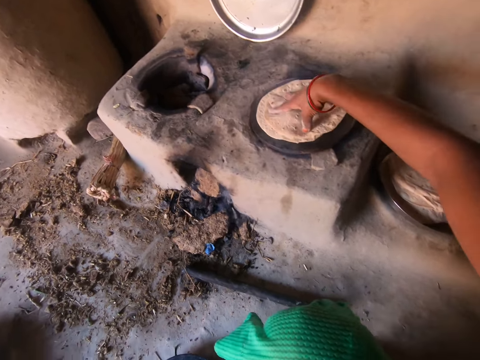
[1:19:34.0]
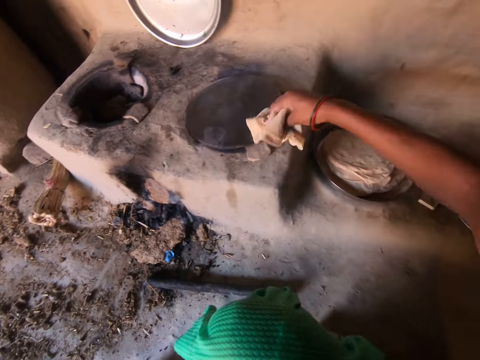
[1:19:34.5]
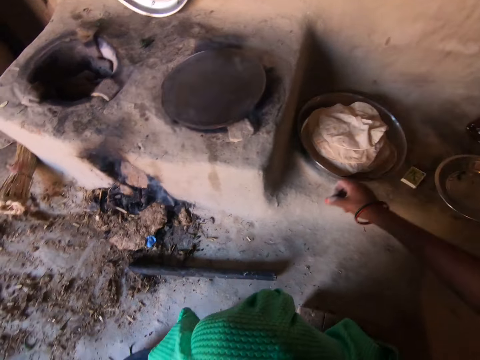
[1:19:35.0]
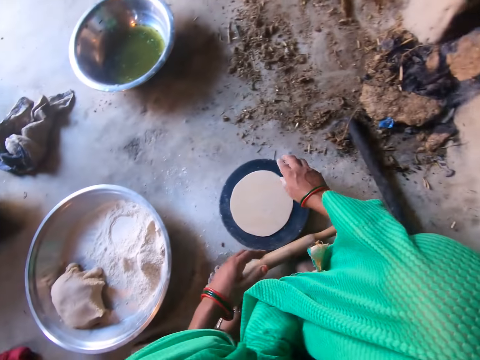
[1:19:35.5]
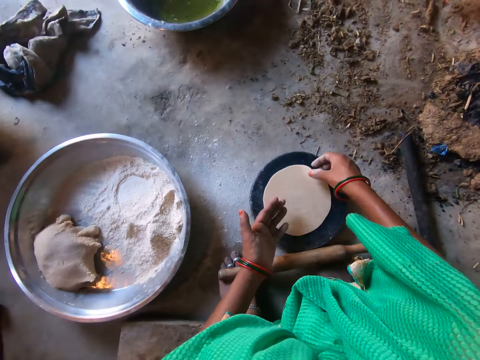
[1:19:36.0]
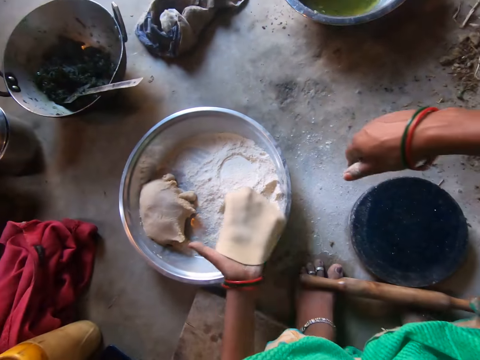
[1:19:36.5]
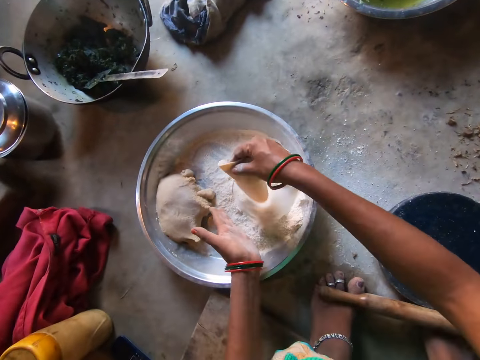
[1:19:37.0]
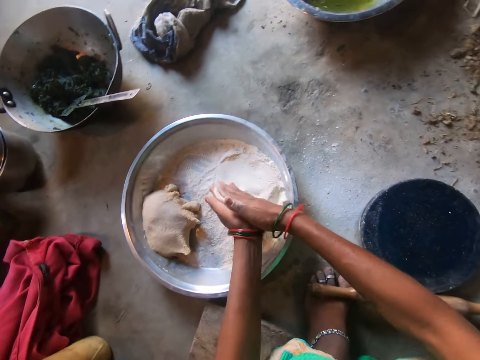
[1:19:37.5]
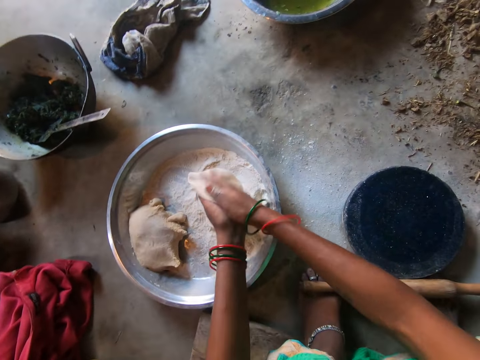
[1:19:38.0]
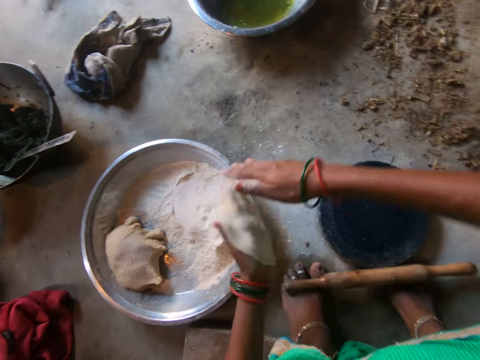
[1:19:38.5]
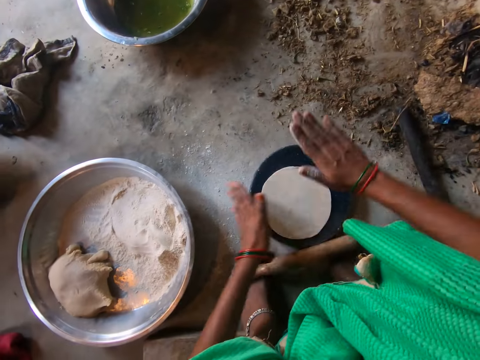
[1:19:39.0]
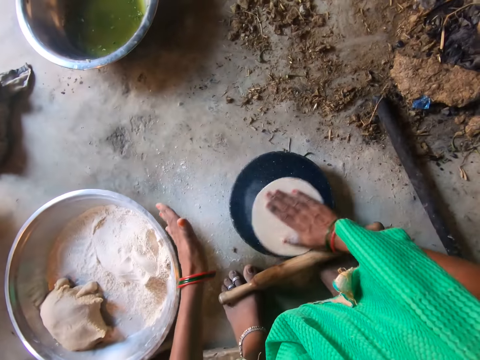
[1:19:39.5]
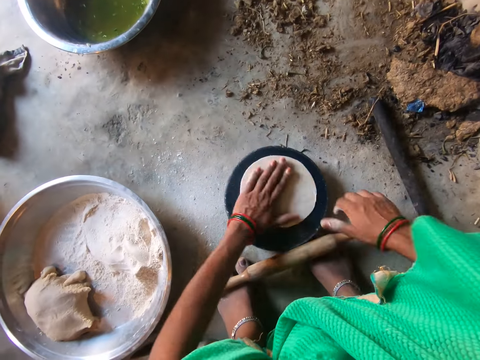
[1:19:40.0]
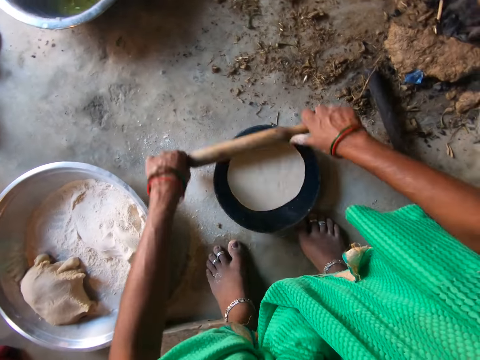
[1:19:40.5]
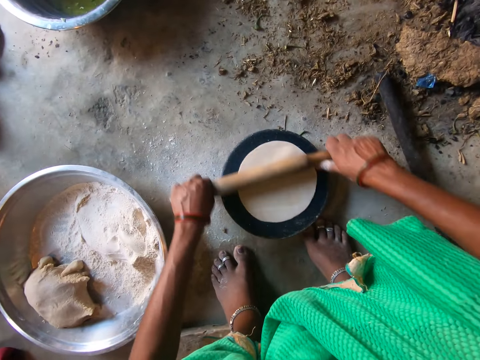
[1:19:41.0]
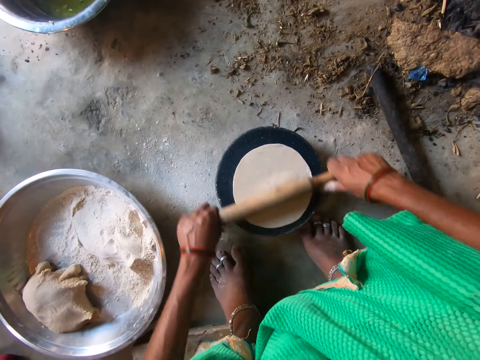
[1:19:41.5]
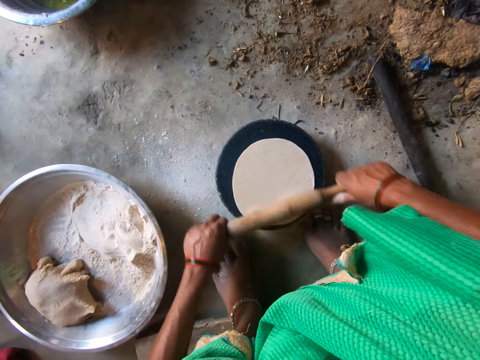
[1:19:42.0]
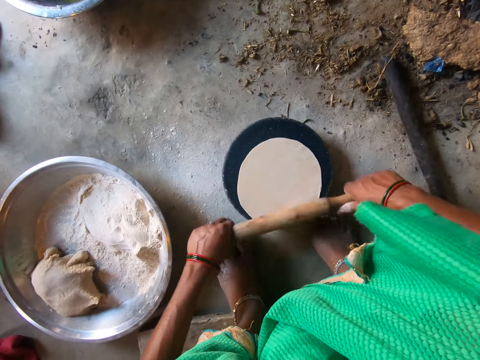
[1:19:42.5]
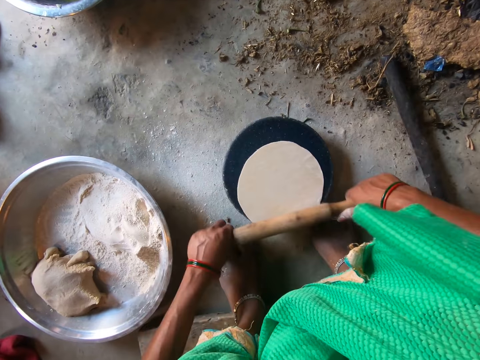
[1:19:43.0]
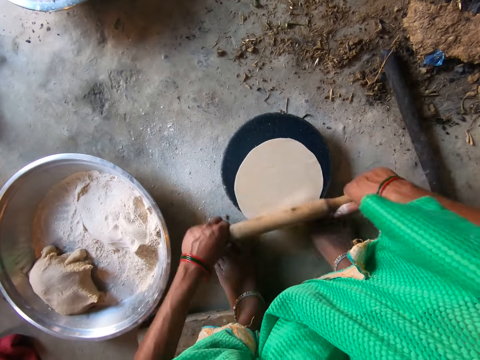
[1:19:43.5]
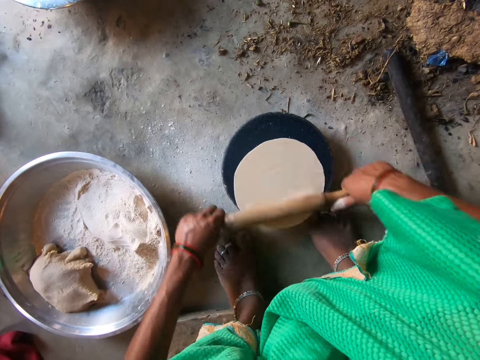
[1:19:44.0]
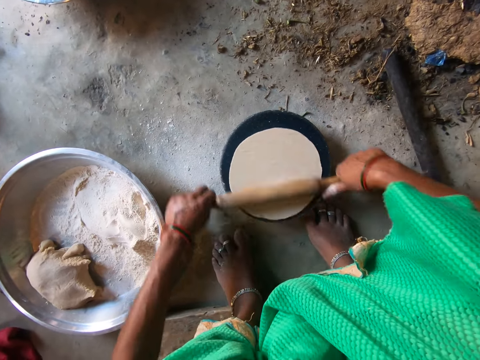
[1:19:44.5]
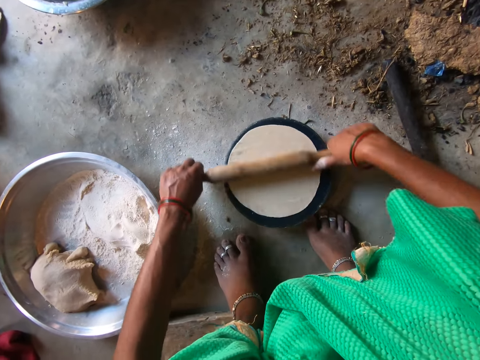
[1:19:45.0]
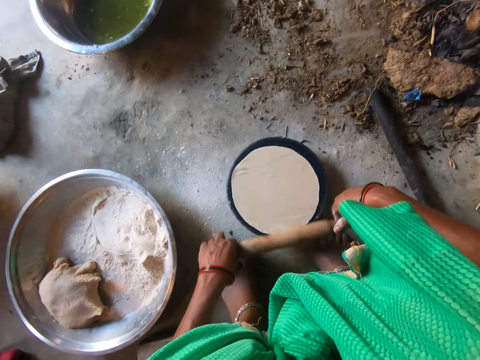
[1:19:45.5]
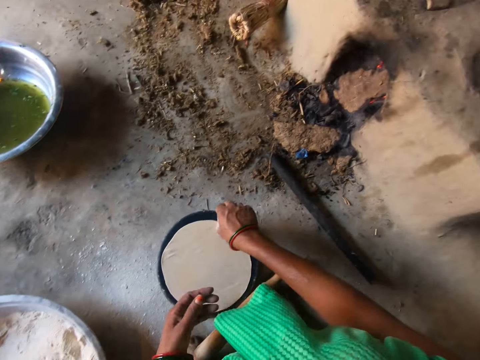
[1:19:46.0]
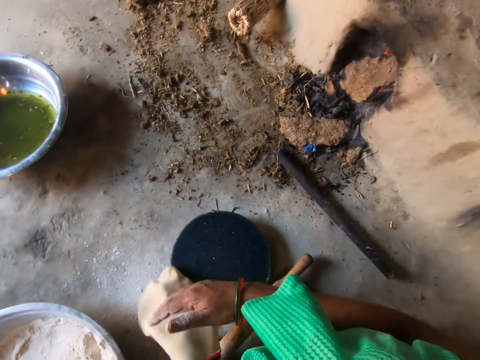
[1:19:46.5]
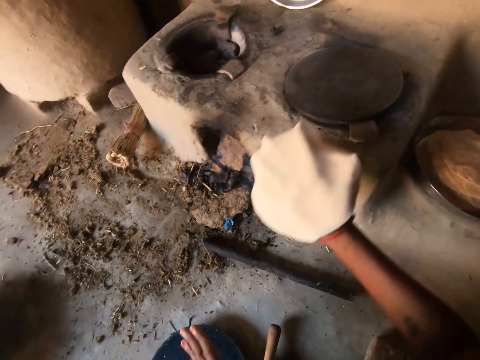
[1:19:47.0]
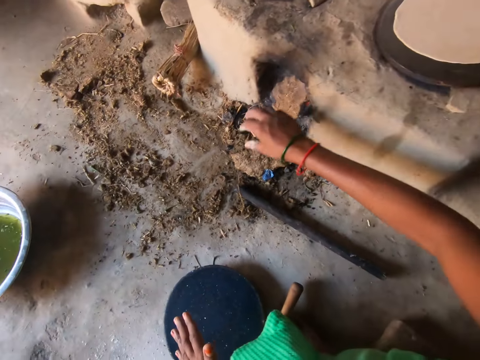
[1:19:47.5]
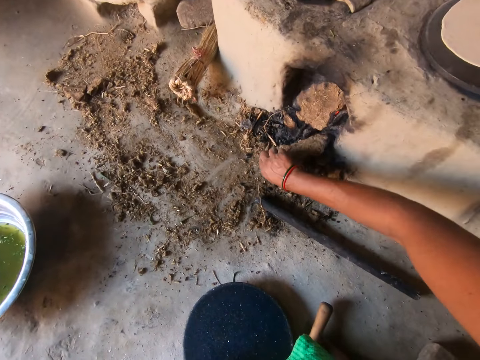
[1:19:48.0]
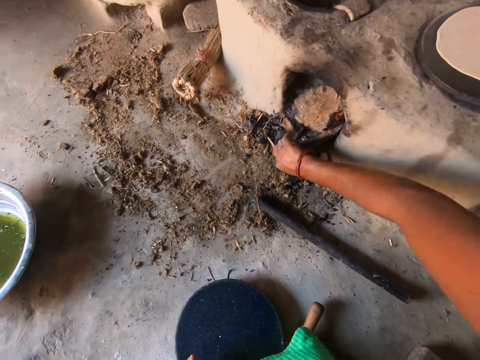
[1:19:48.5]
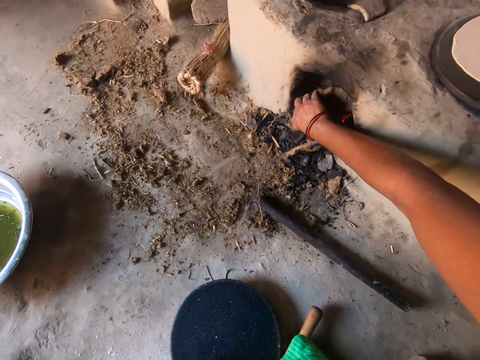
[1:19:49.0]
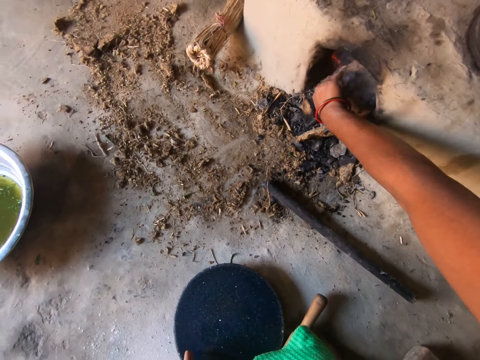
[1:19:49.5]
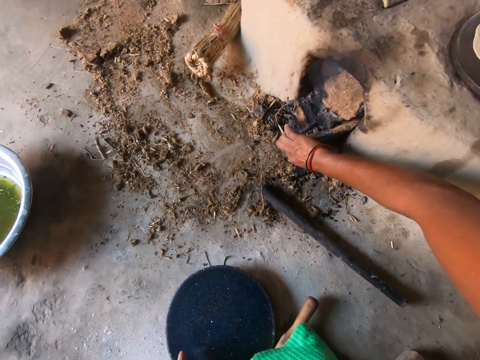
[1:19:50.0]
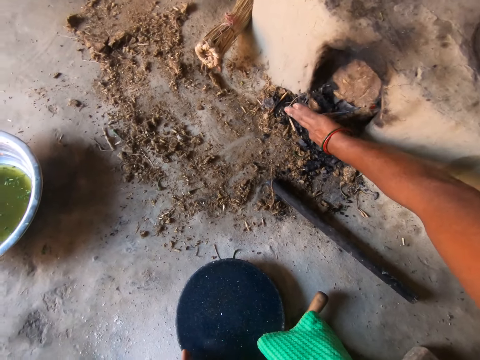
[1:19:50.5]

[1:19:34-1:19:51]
The camera wearer moves the flat breads from the griddle to the tray with her right hand. She takes the dough from the board with her right hand. She places the dough in the flour on the tray with her right hand. She dusts the flour from the dough with both hands. She puts the dough on the board with her left hand. She moves the dough on the rolling board with her right hand. She flattens the dough on the board with the rolling pin in both hands. She moves the dough to the griddle with both hands. She adjusts the wood beneath the fireplace with her right hand.

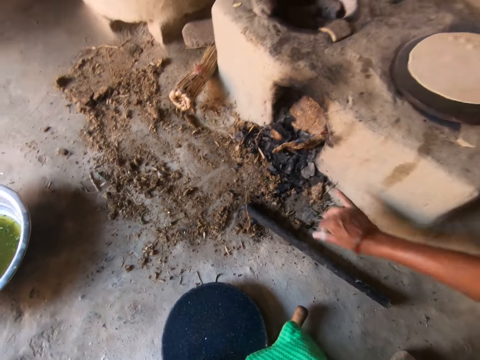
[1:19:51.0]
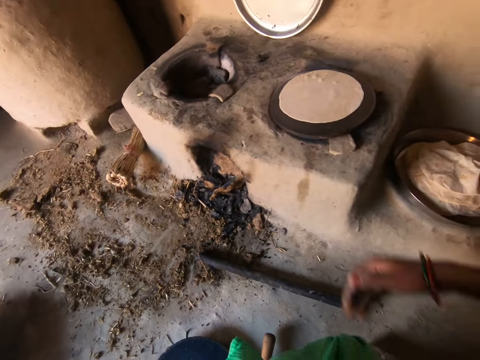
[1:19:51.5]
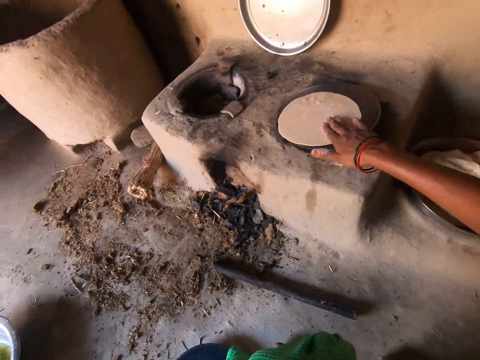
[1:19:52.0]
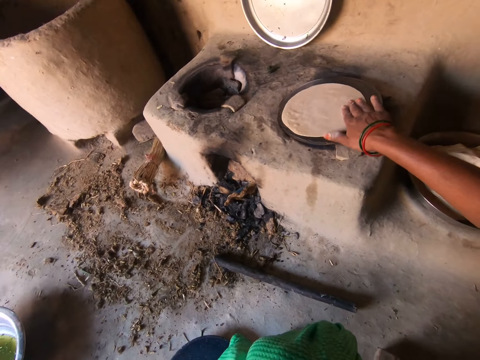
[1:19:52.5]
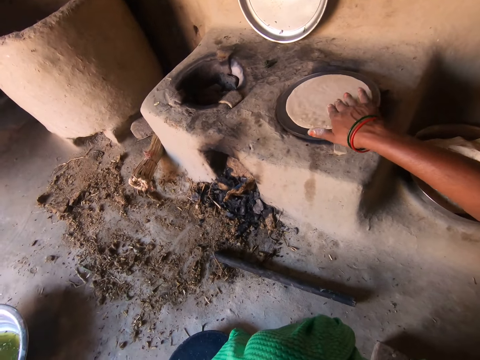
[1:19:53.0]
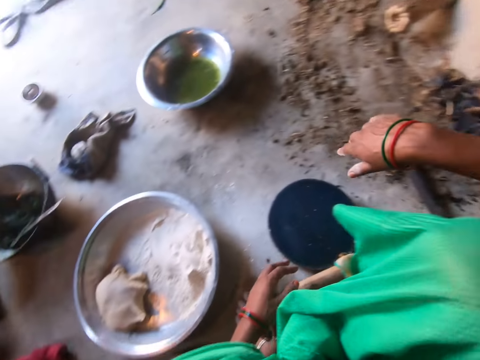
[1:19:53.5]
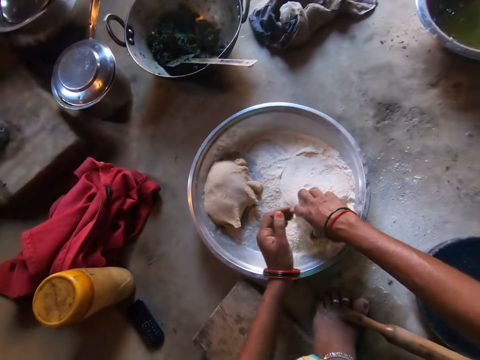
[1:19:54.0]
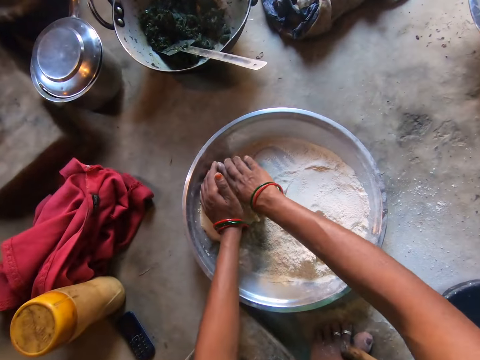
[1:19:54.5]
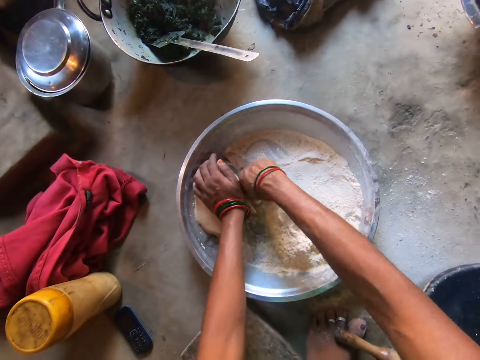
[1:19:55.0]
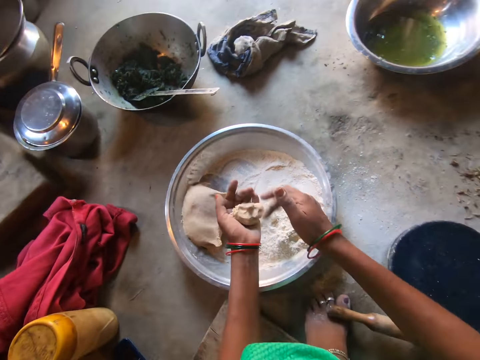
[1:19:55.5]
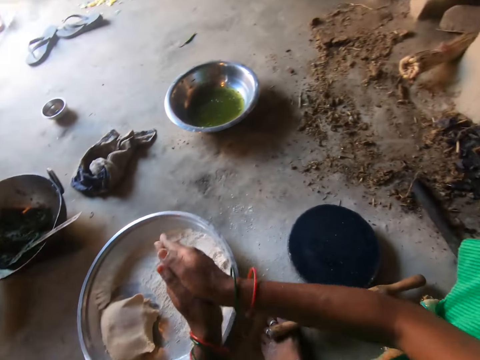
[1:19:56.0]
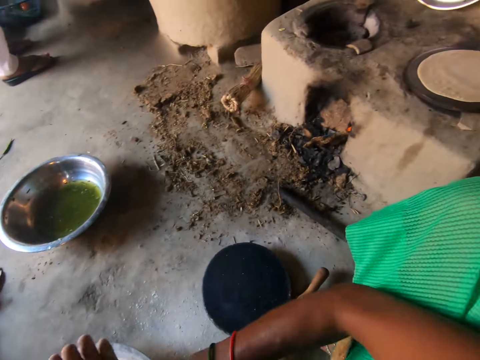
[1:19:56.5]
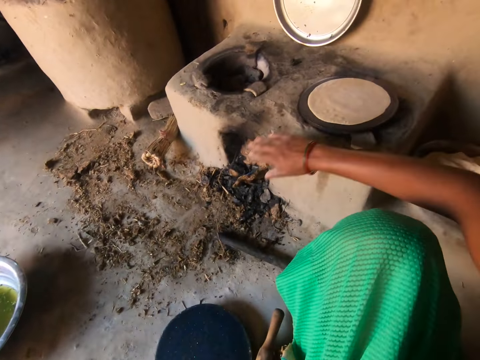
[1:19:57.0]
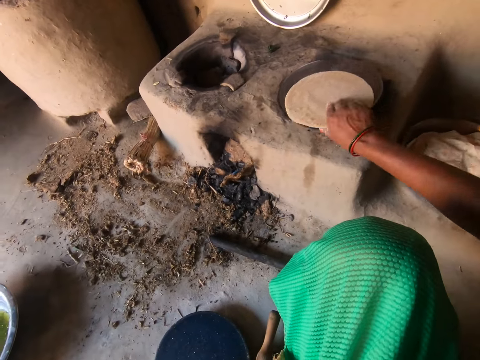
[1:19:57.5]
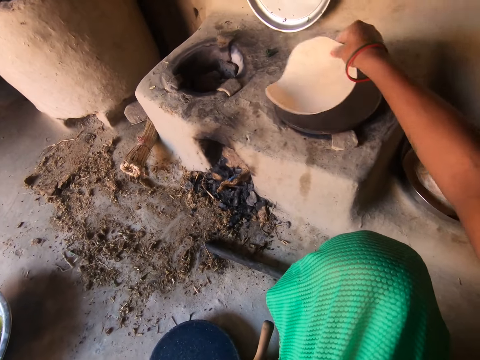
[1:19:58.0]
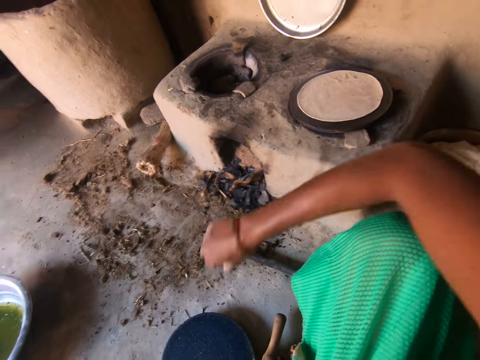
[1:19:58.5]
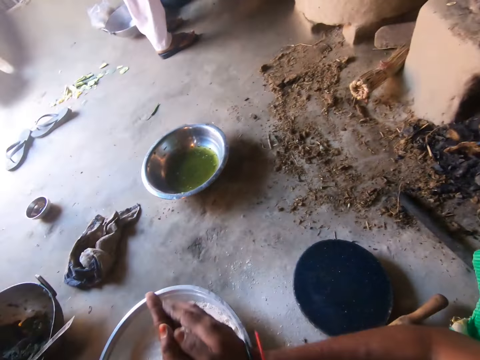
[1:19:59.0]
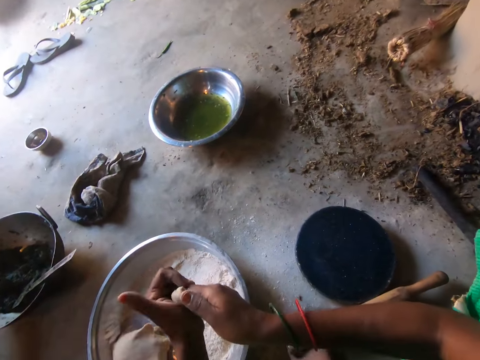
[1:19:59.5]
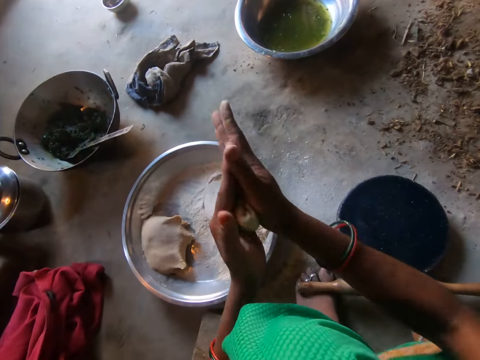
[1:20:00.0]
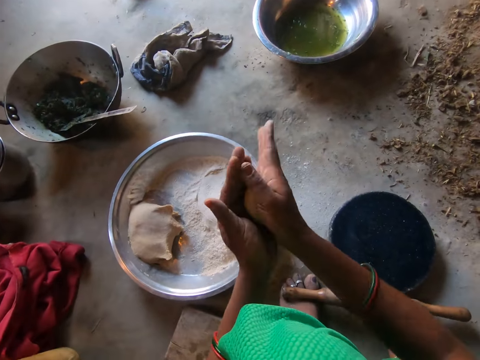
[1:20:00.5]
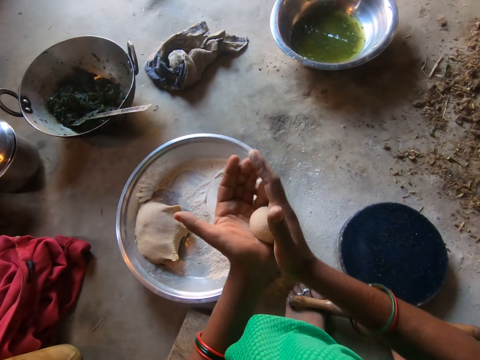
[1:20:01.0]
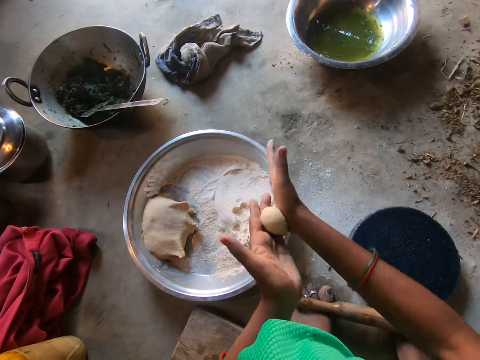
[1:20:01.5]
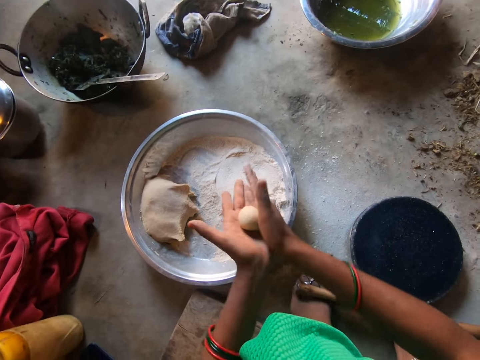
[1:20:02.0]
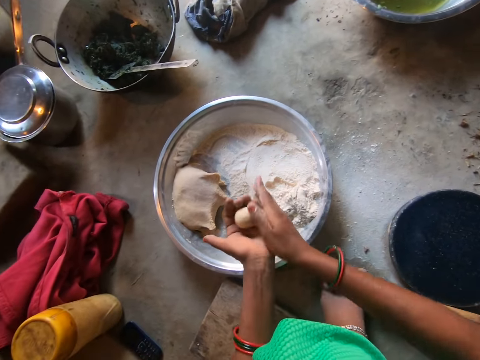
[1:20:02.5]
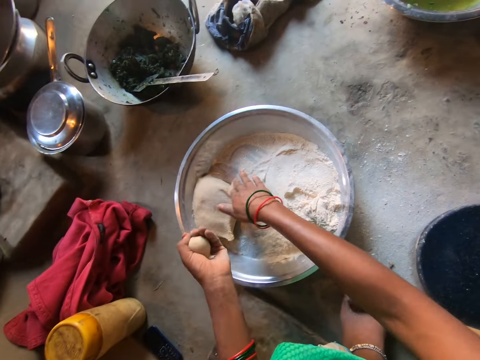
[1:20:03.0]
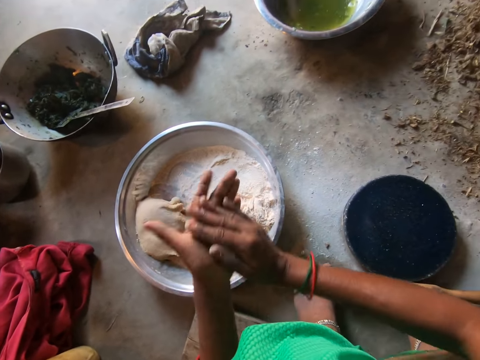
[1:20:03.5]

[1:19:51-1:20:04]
The camera wearer adjusts the dough on the griddle with her right hand. She cuts the dough on the tray with her right hand. She rolls the dough with both hands. She flips the dough on the griddle with her right hand. She rolls the dough with both hands.
